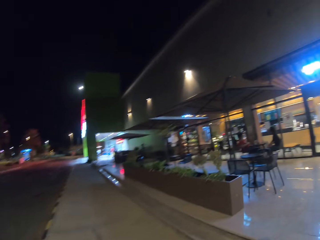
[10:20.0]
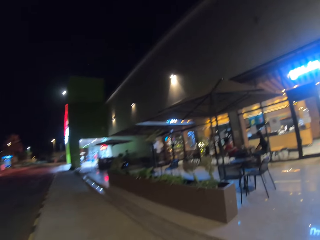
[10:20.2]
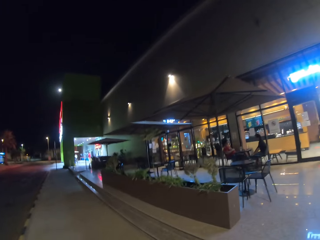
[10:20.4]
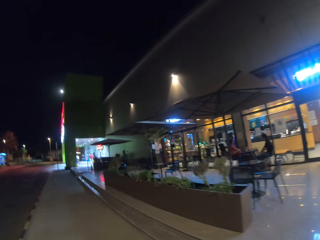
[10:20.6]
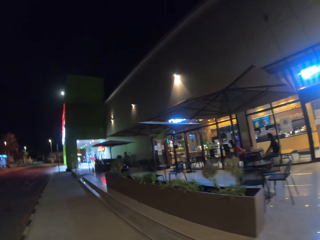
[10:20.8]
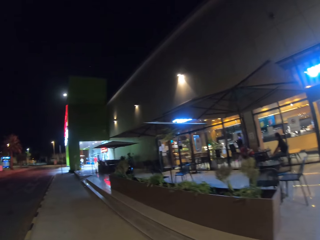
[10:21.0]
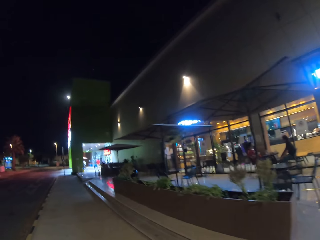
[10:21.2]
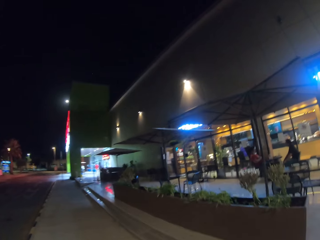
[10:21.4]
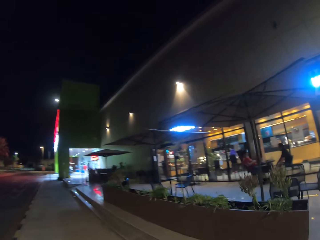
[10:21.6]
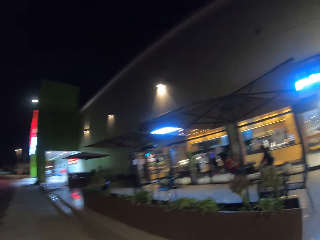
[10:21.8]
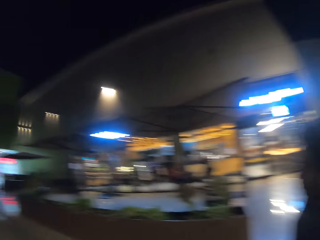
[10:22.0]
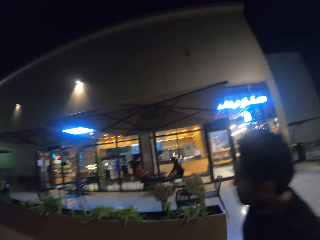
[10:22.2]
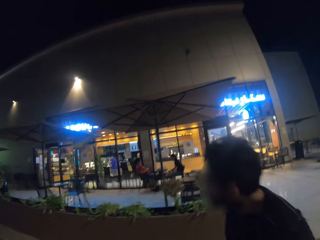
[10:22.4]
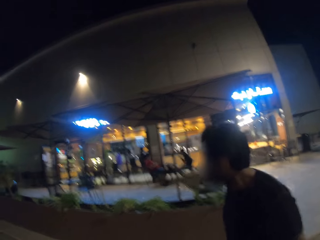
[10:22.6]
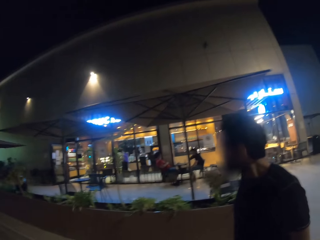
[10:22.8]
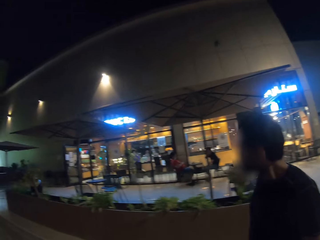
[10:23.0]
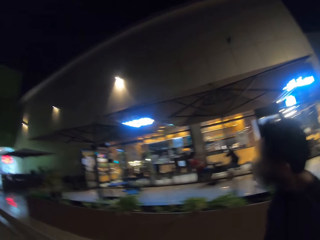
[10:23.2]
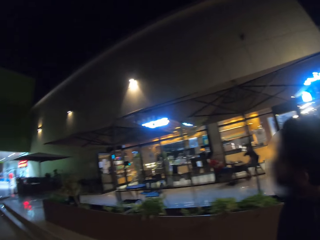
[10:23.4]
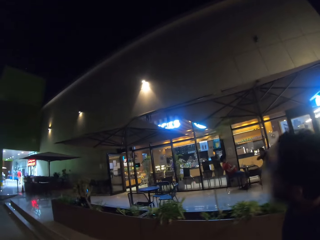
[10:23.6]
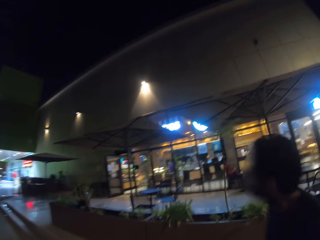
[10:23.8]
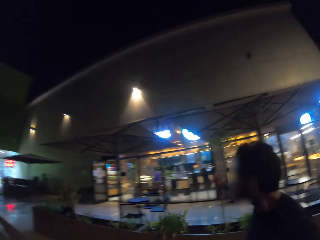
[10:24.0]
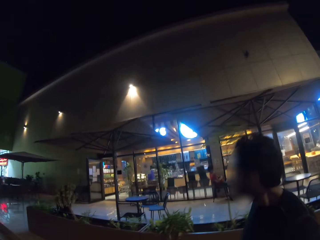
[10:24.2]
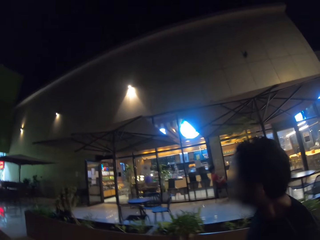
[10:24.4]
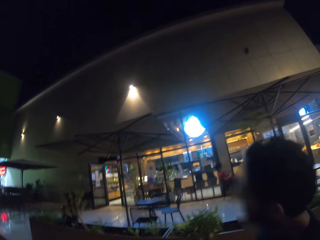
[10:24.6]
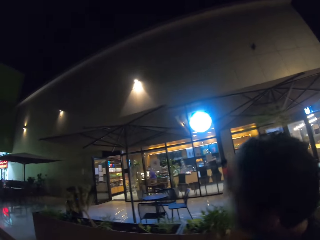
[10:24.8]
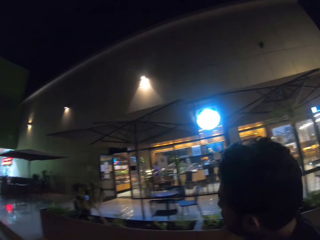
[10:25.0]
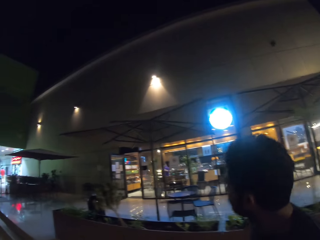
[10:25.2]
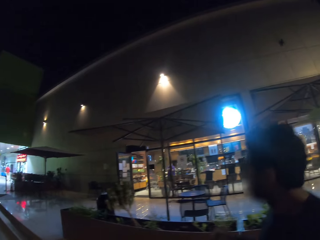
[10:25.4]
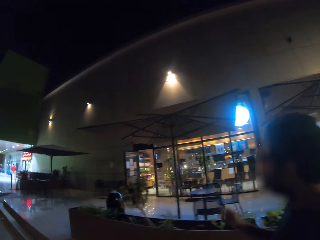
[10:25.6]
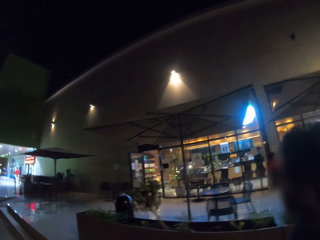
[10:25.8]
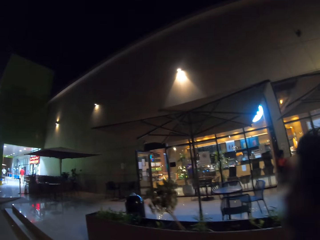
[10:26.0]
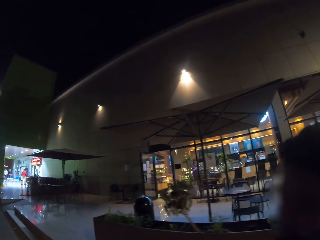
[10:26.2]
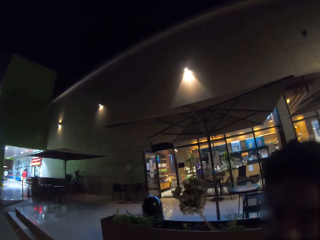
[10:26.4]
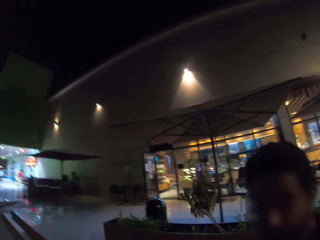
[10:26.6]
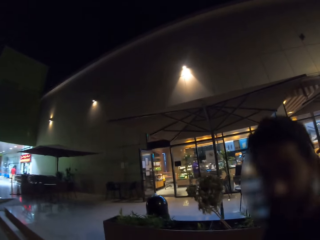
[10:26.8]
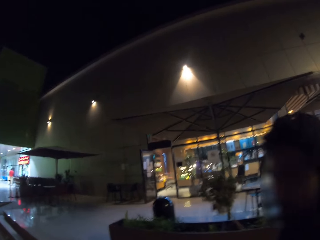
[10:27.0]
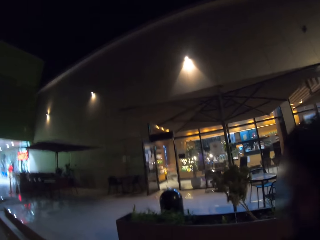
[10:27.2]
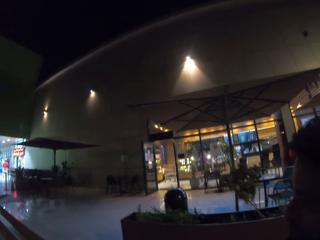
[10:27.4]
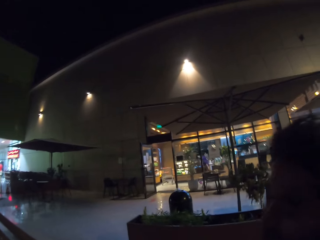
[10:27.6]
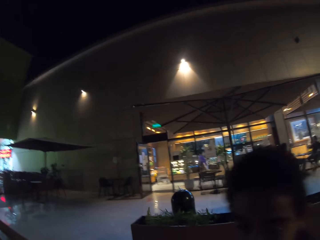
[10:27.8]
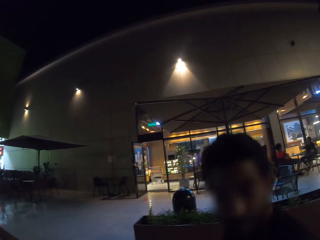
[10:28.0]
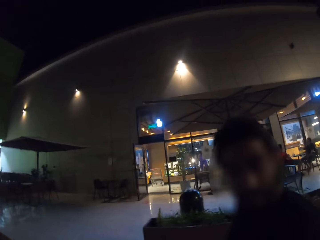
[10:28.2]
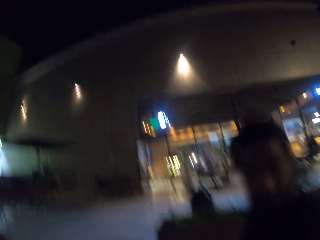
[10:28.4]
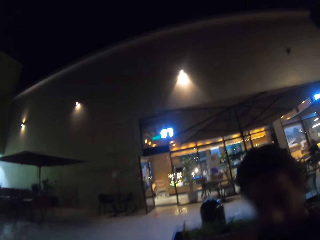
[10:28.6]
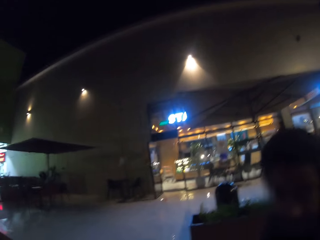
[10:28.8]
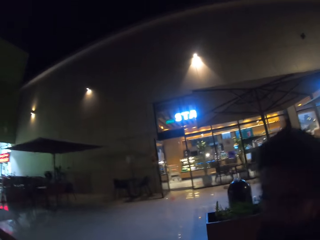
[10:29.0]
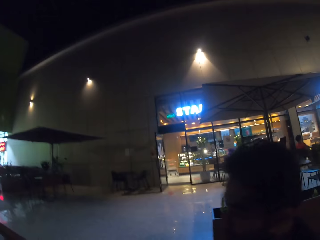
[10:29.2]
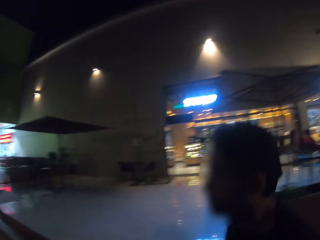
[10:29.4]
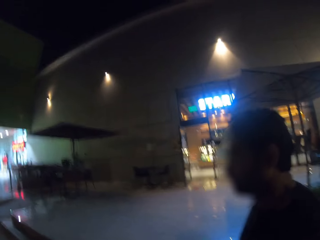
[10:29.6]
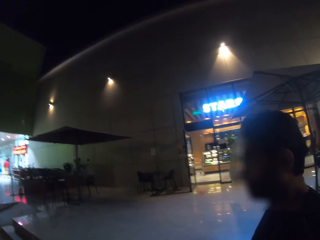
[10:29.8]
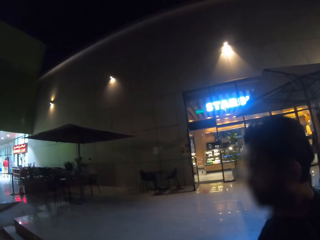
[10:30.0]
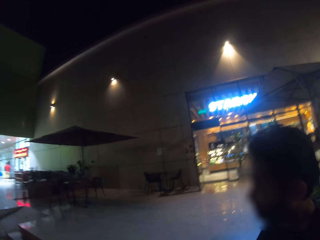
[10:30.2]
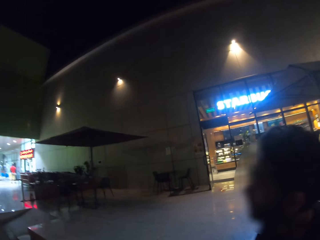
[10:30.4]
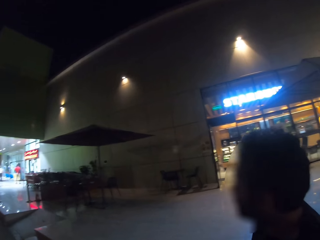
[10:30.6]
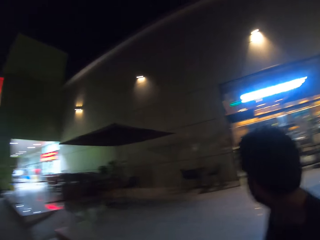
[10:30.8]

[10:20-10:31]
A man sits on a chair. Another man sits on a chair. A third man moves a hand.

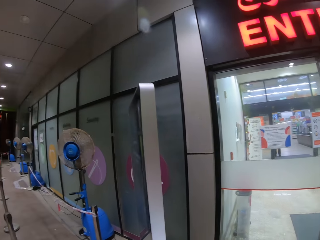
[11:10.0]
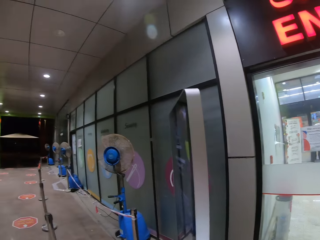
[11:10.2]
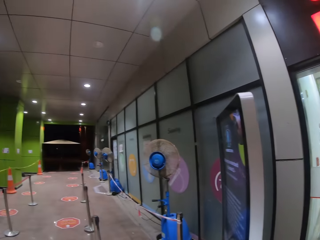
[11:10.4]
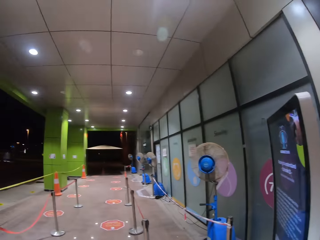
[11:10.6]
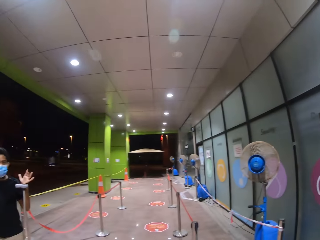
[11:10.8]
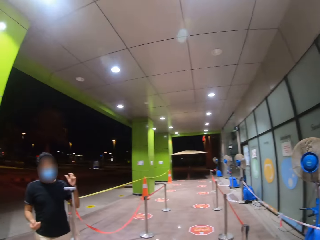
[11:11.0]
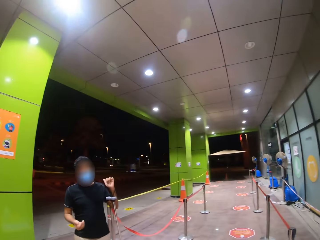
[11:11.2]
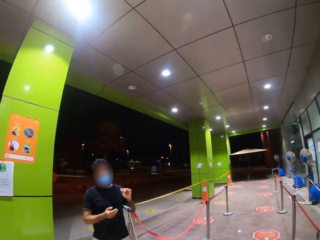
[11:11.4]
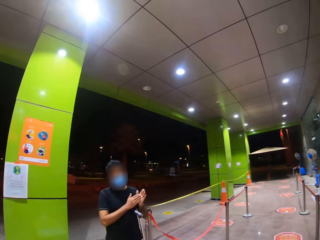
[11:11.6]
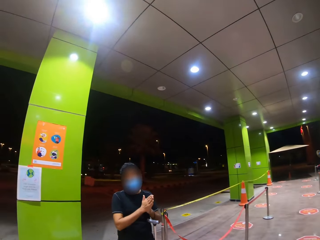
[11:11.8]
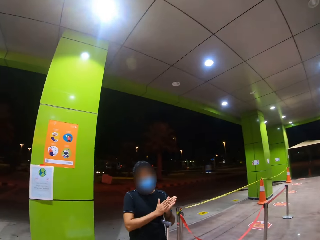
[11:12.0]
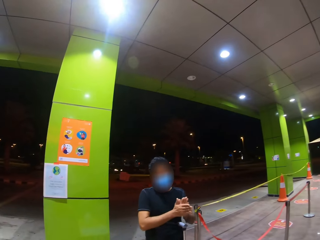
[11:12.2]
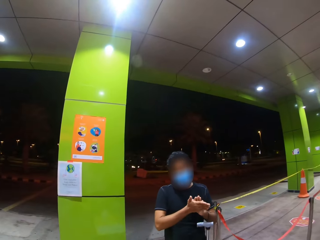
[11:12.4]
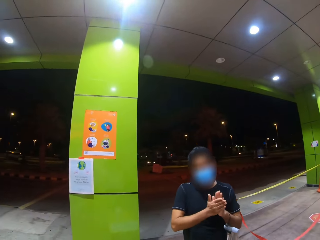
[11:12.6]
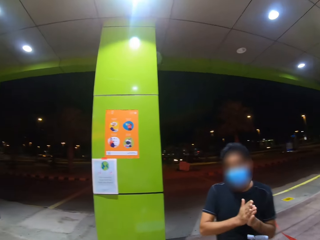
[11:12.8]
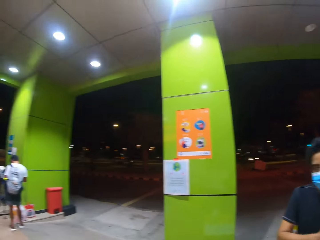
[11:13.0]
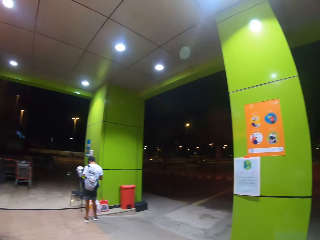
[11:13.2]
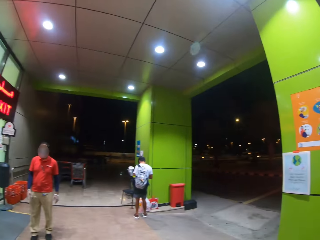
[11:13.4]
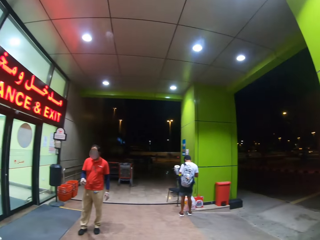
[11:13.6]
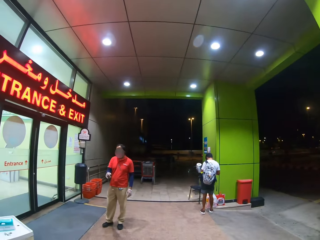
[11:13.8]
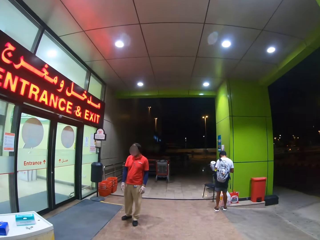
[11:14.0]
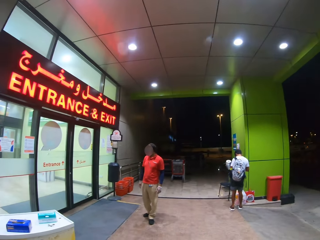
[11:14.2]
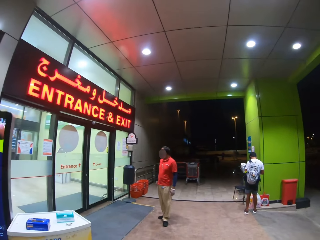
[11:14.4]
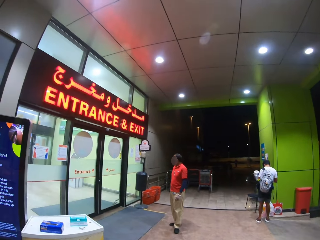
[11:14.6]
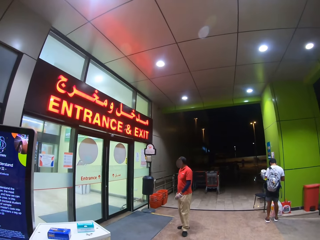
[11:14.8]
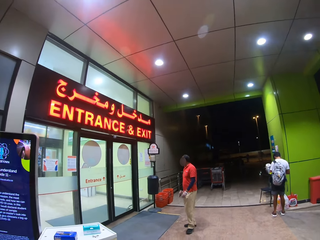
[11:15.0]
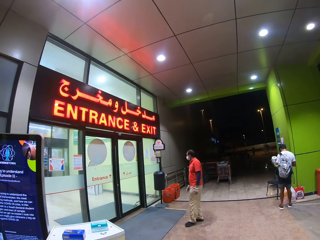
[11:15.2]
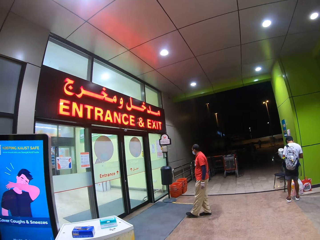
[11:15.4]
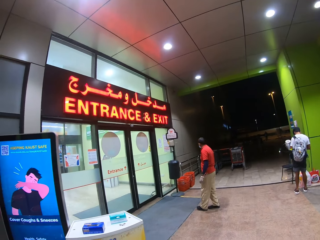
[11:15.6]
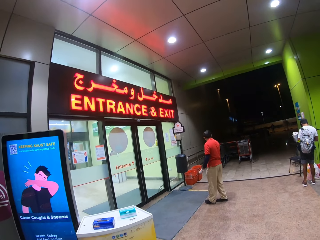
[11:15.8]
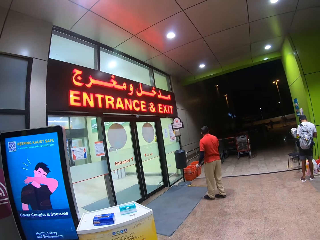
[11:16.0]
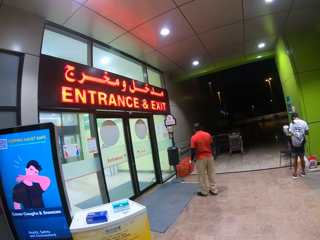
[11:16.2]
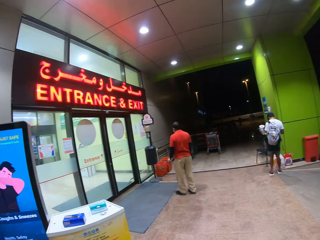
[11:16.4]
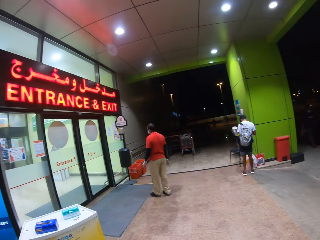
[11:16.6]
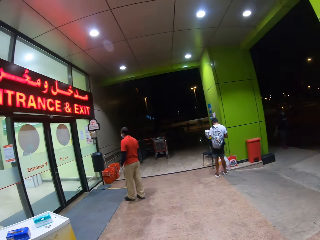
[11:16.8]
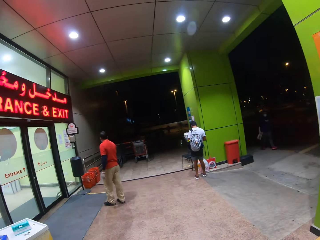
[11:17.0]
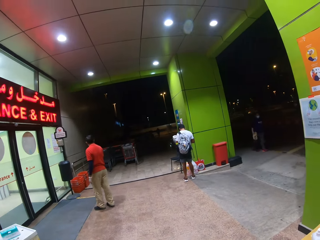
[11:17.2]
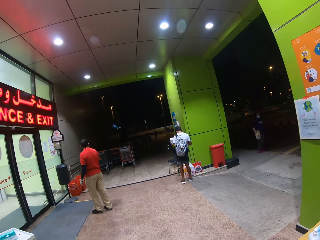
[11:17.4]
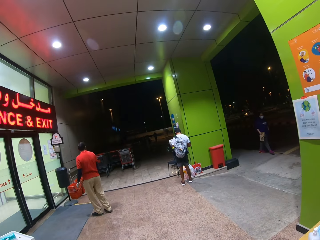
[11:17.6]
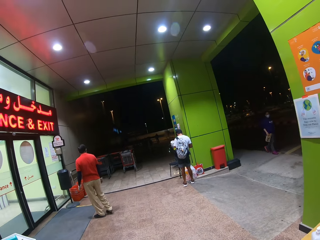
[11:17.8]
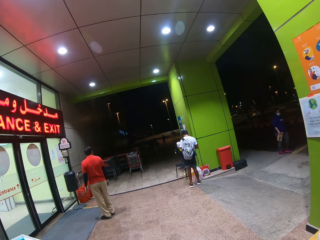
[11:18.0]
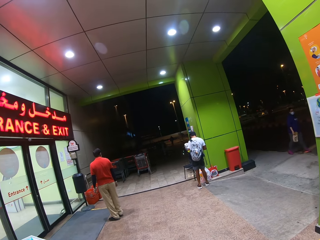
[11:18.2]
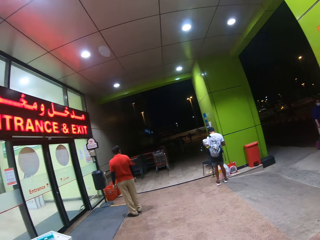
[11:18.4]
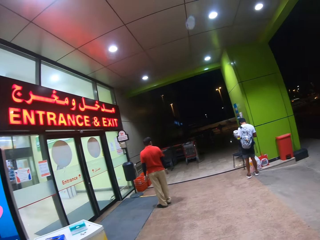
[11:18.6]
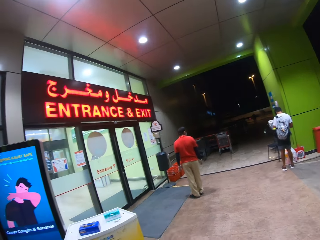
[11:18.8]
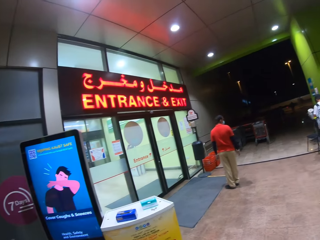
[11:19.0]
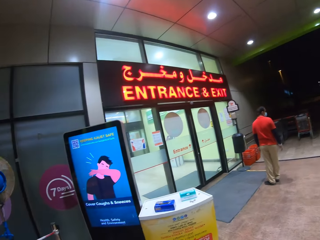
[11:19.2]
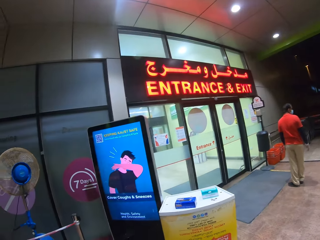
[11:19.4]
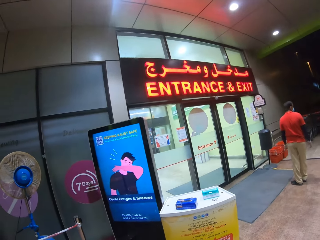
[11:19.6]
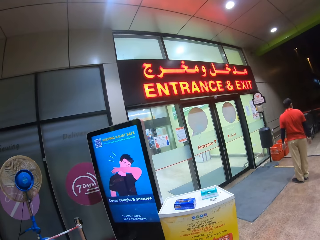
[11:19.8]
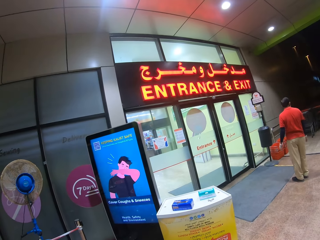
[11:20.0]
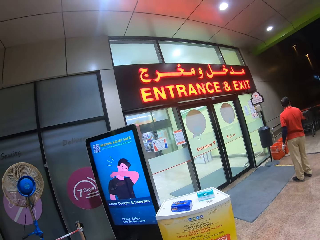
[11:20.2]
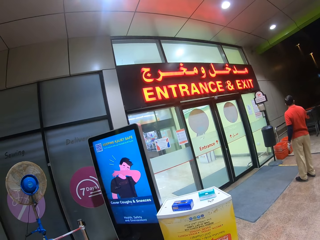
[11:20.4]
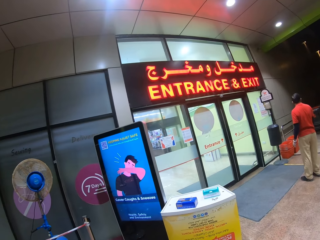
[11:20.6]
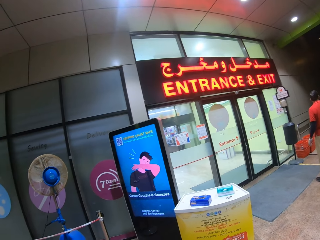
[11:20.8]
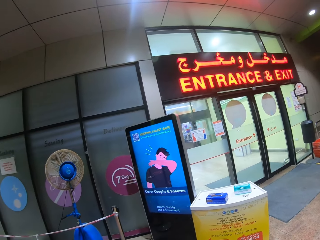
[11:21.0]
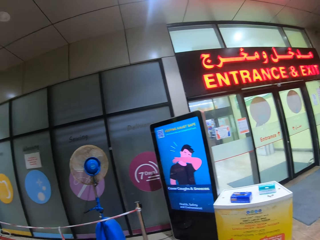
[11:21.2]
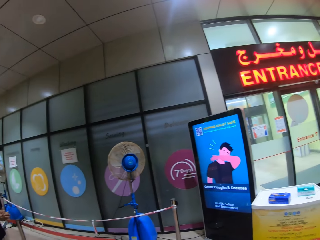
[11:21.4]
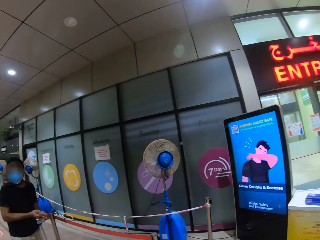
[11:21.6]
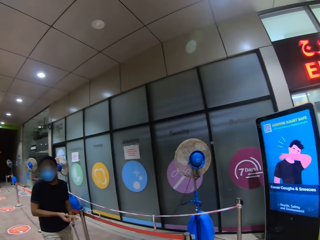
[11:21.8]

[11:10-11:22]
A man rubs hands together. Another man points a finger. A woman walks near the entrance.
